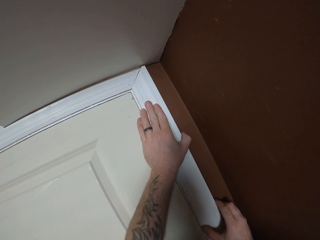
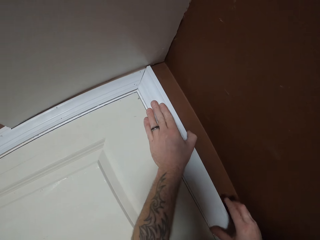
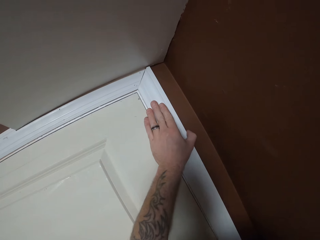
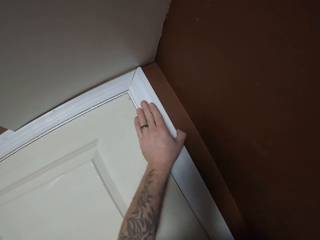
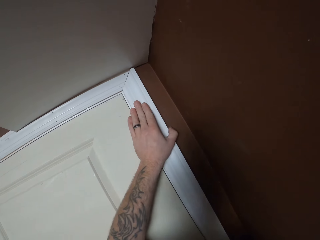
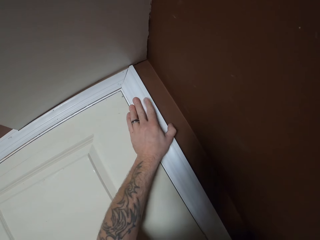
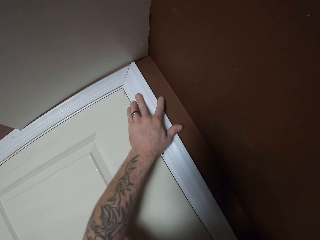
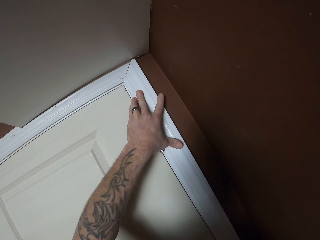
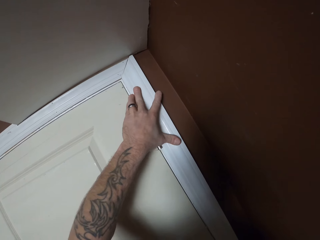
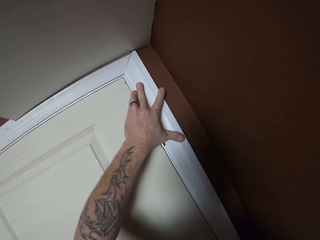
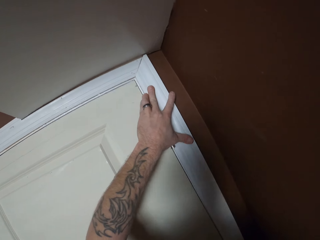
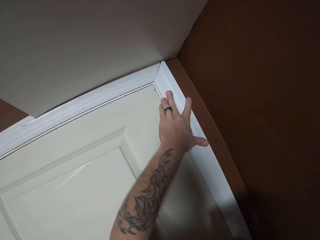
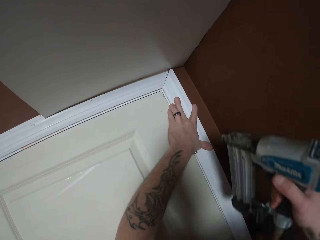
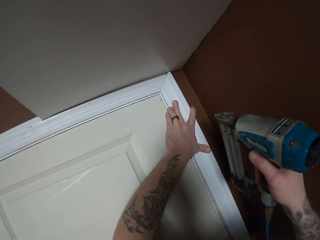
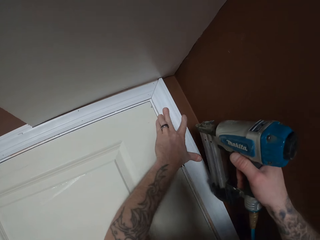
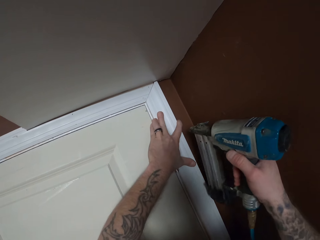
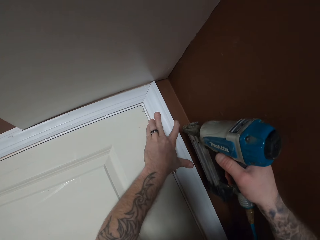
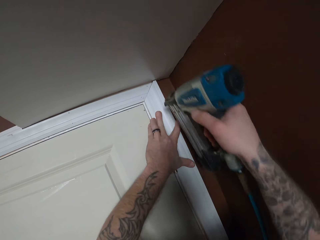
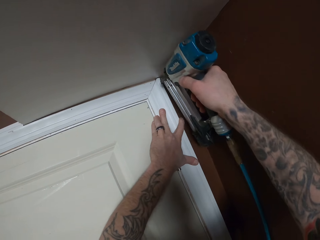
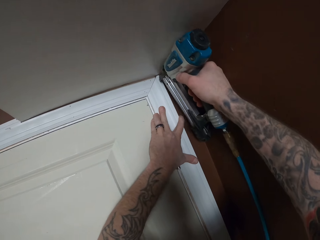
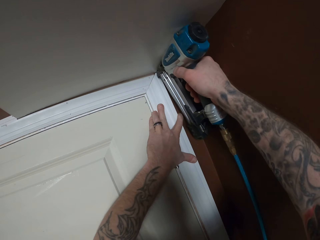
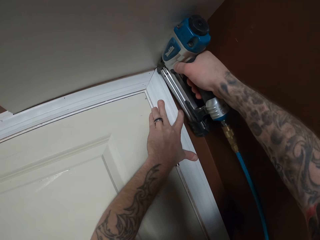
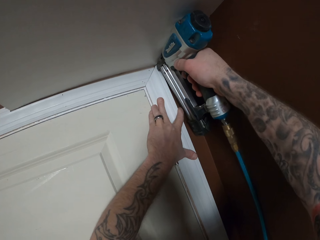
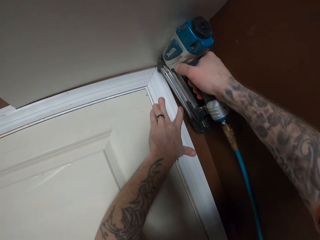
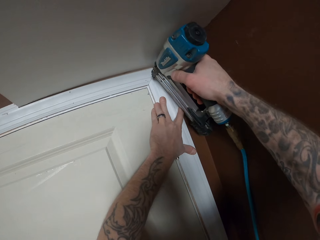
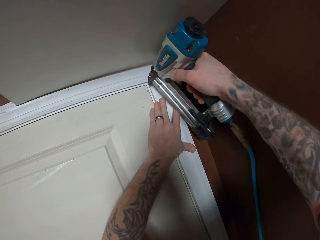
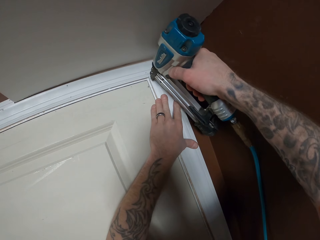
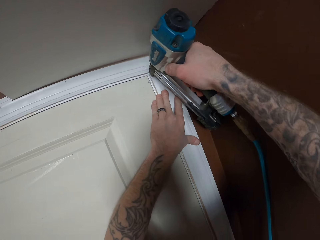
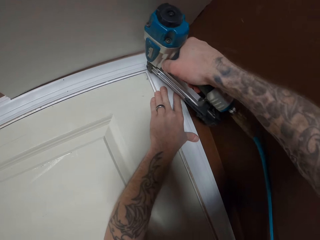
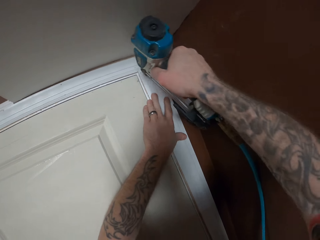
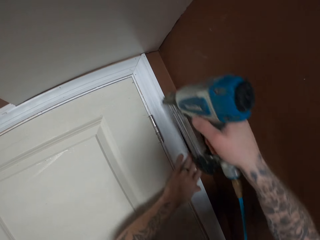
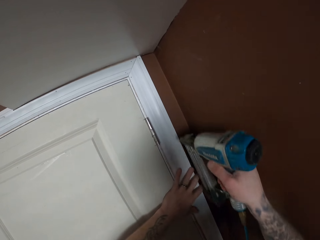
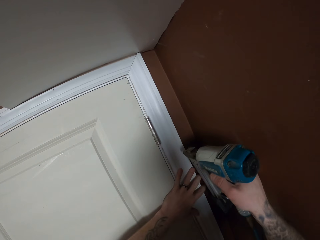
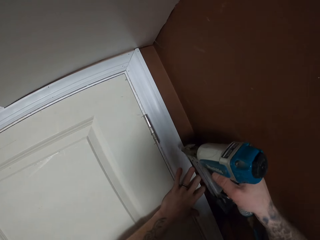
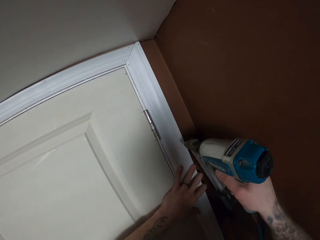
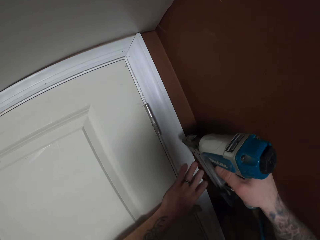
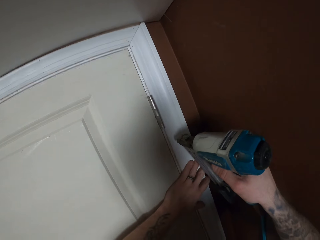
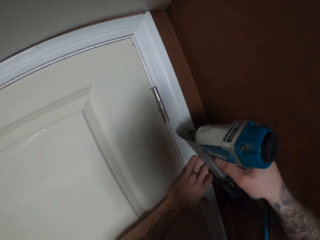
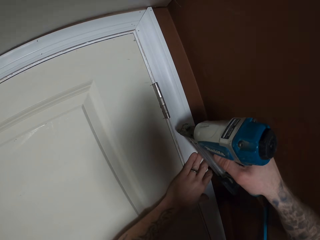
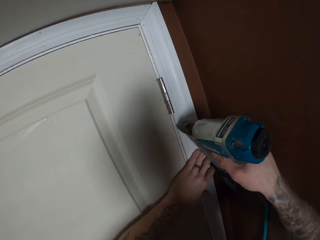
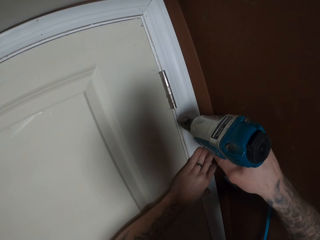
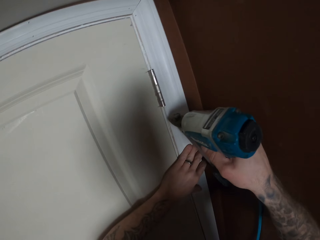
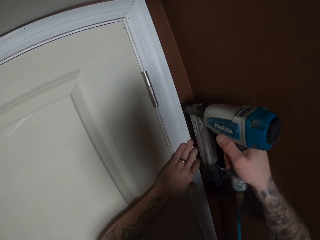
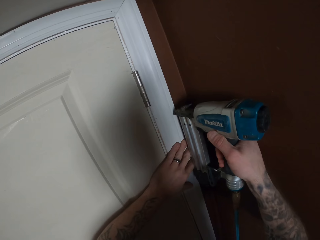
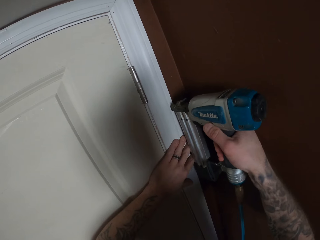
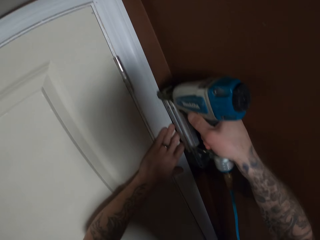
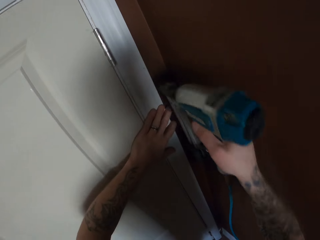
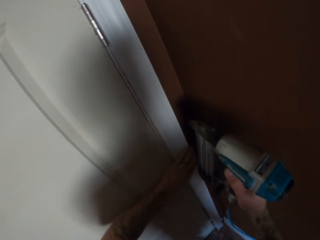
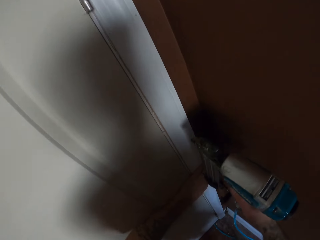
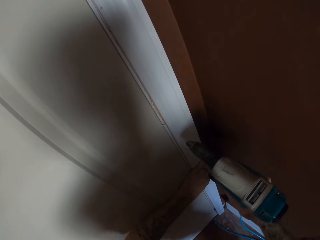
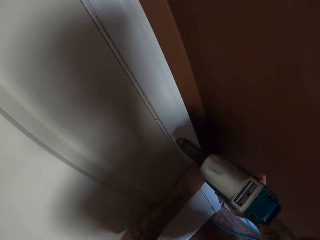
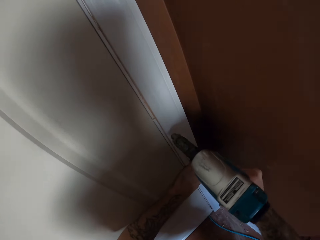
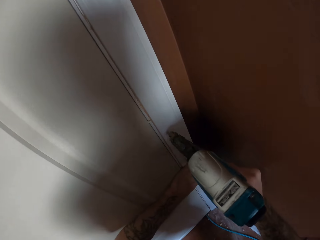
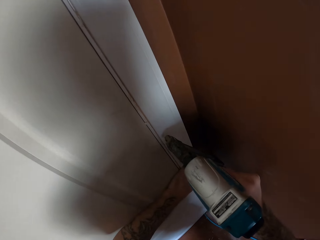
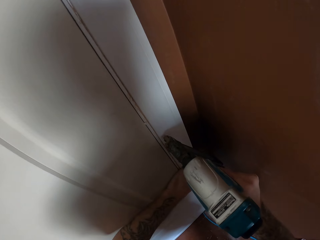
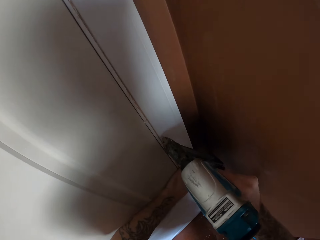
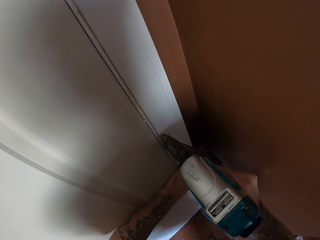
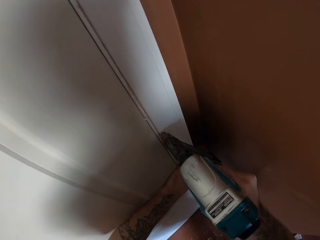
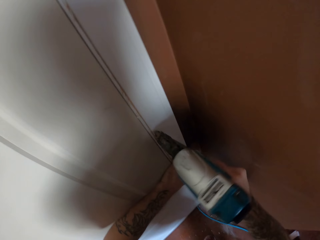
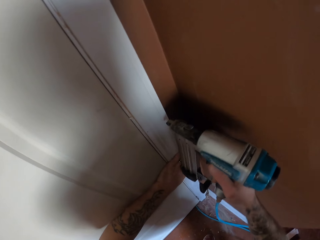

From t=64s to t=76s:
The camera wearer nails the wood with a nail gun. They drill a hole on the baseboard with the nail gun. They do this repeatedly.

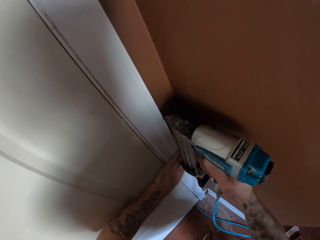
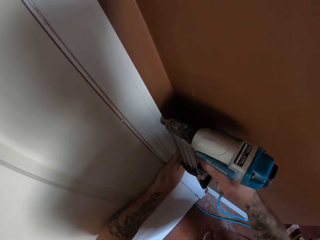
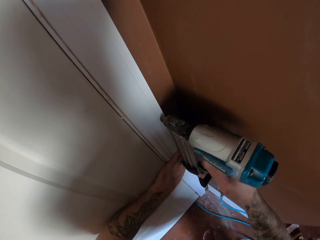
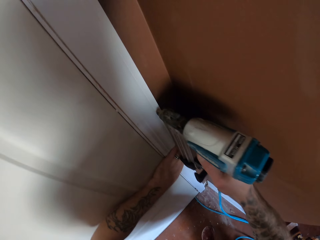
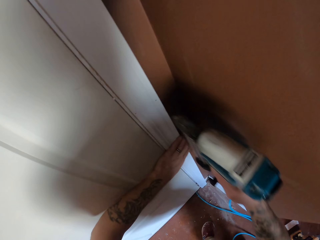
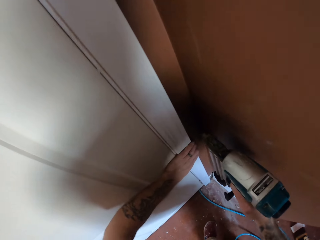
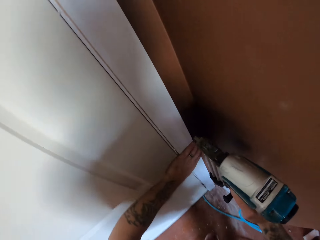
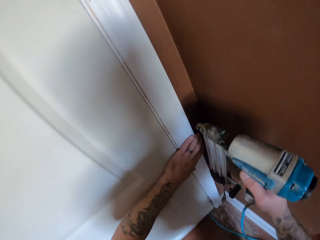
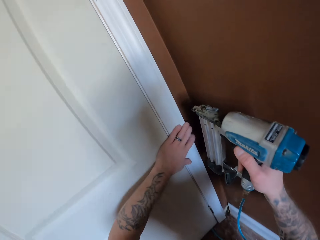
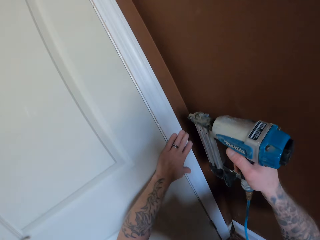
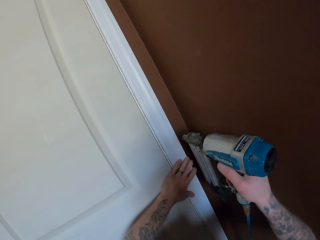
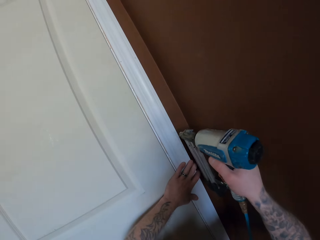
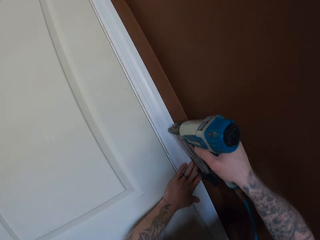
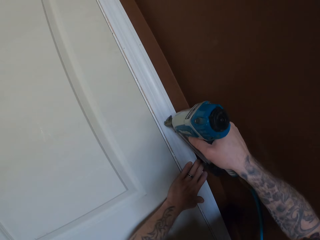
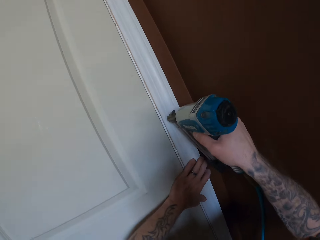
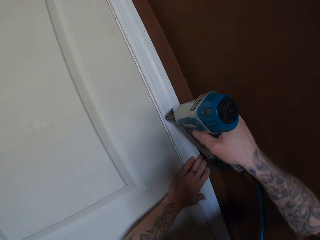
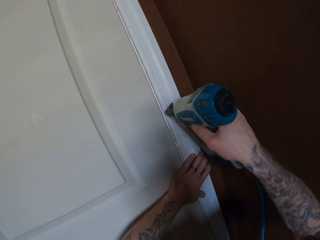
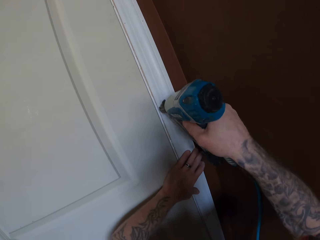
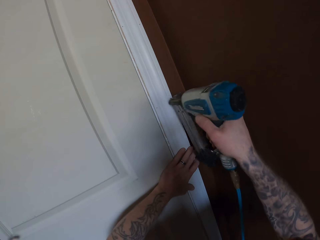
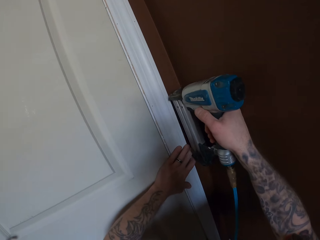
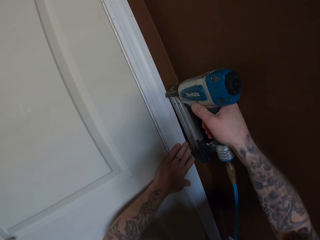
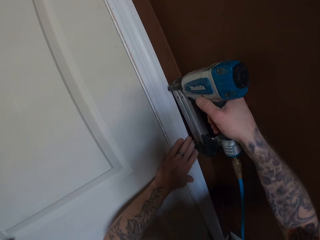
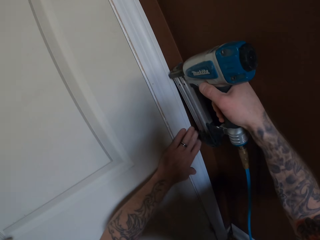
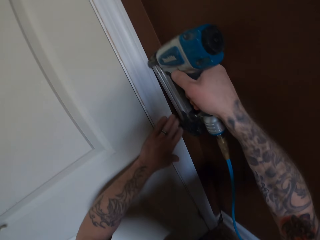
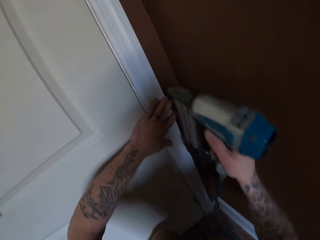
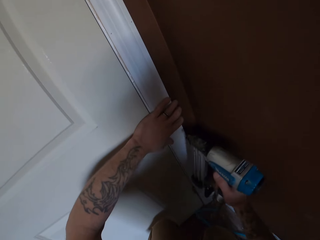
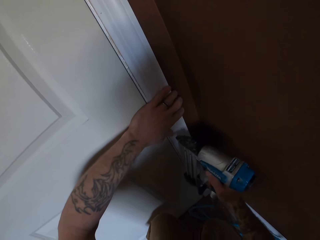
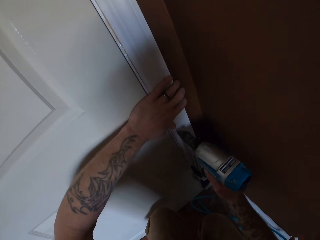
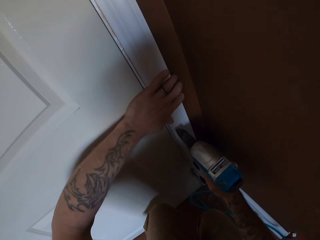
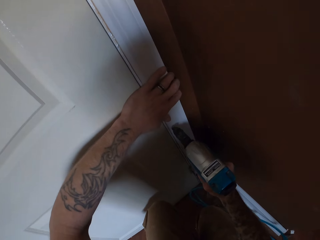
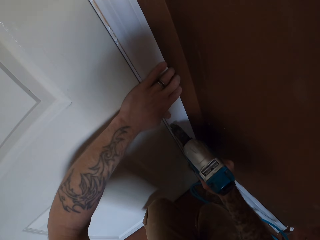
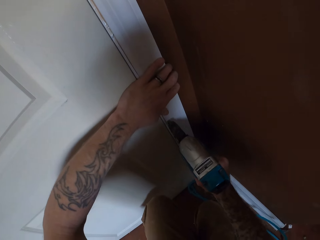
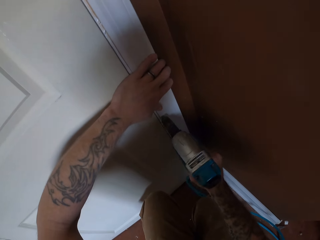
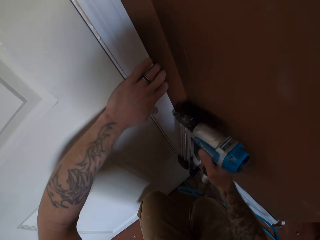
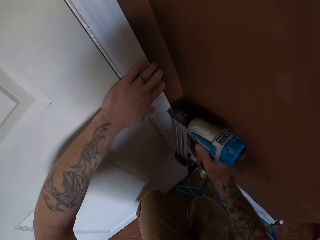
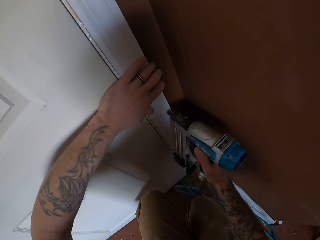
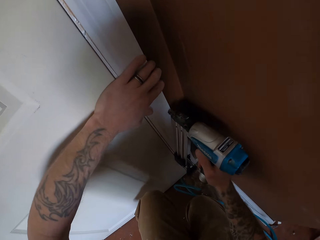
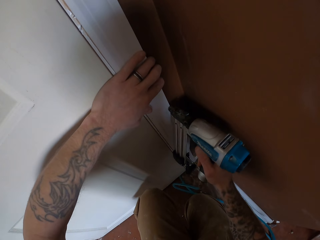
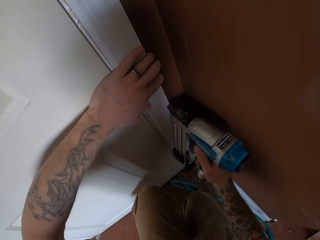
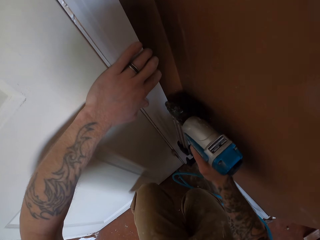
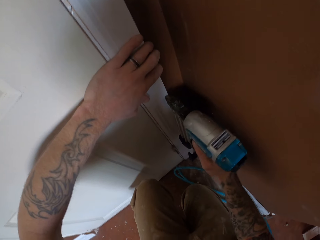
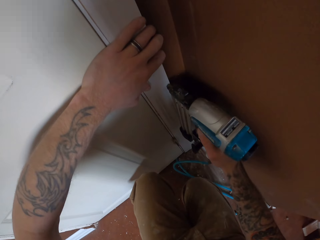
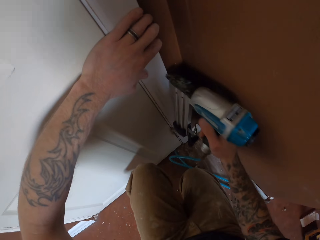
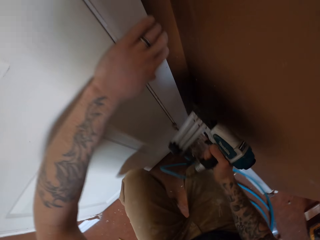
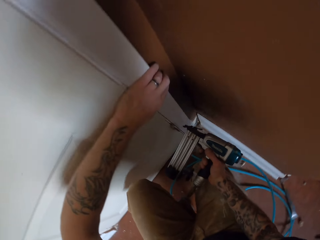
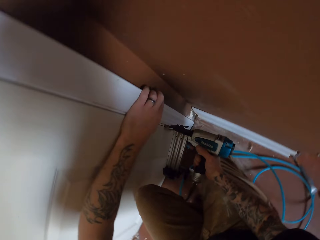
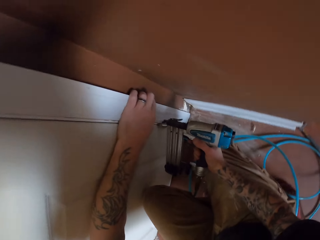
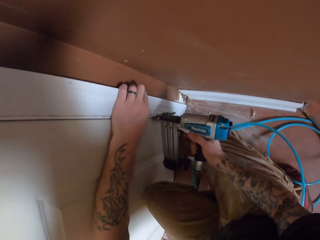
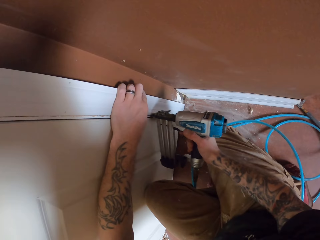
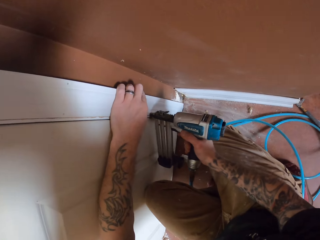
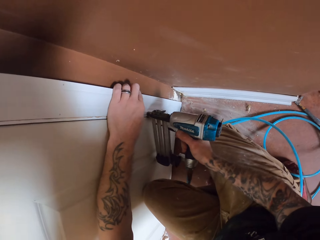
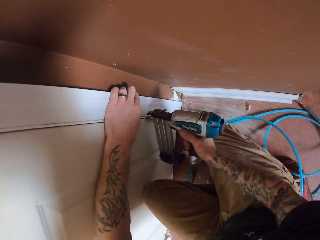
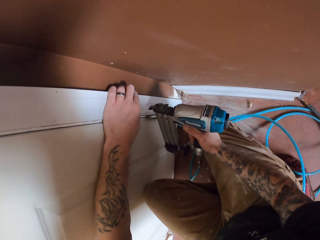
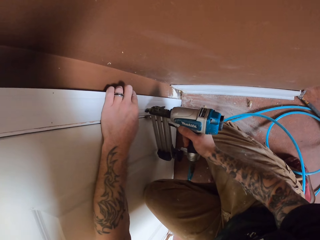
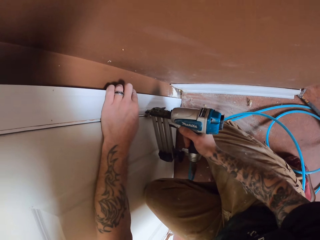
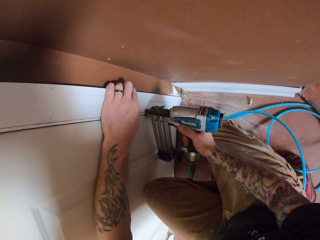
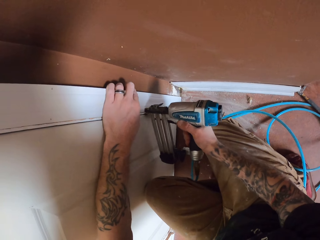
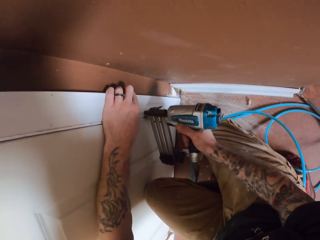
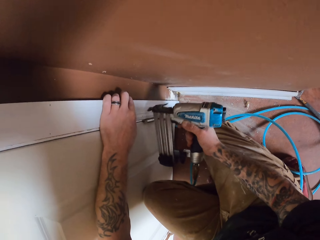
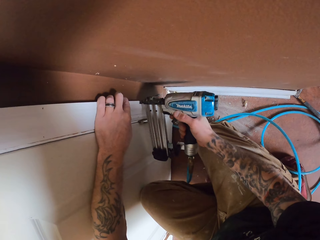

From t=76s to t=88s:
The camera wearer drills a hole on the baseboard with a nail gun. They do this repeatedly.
